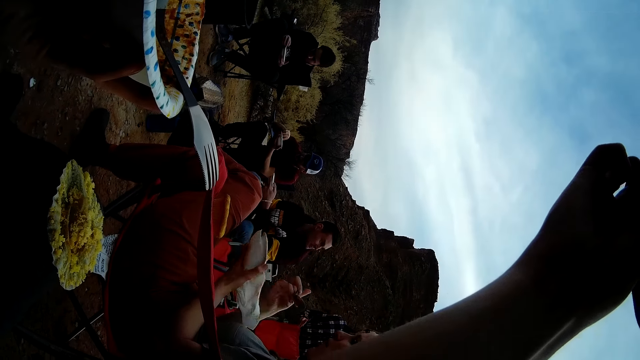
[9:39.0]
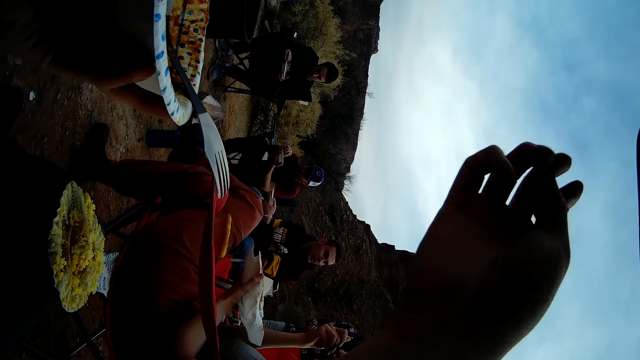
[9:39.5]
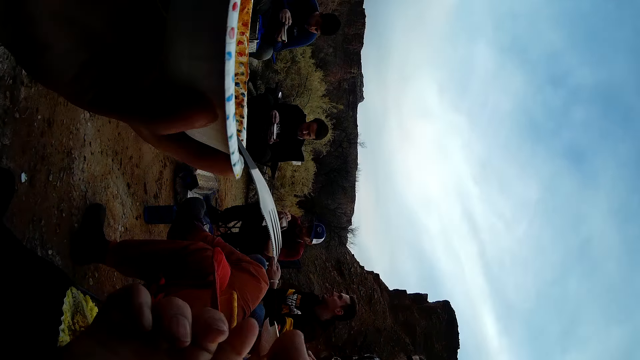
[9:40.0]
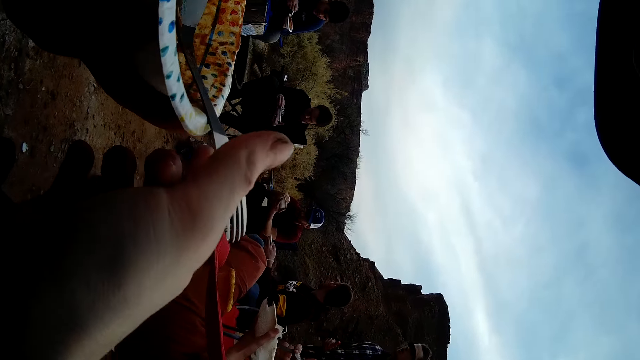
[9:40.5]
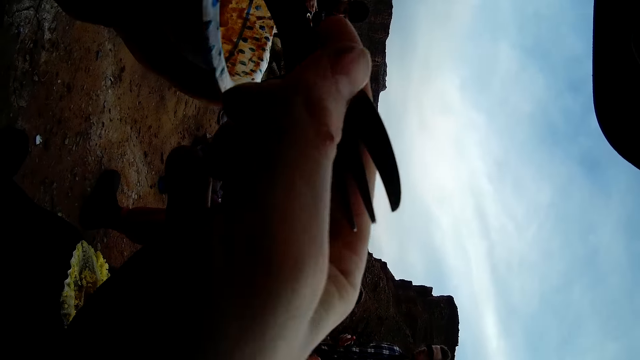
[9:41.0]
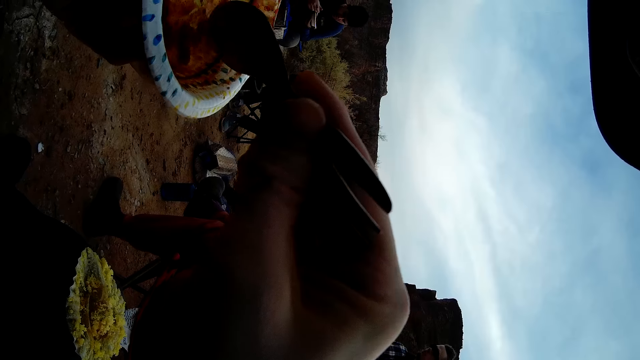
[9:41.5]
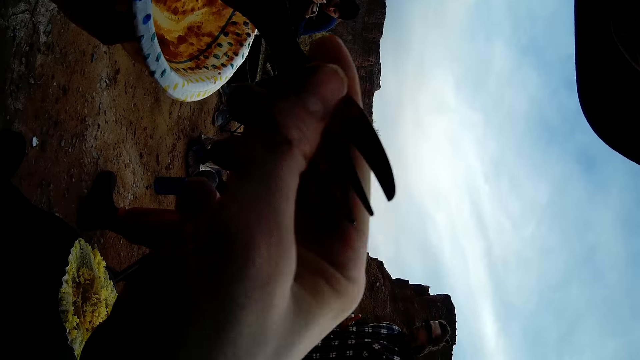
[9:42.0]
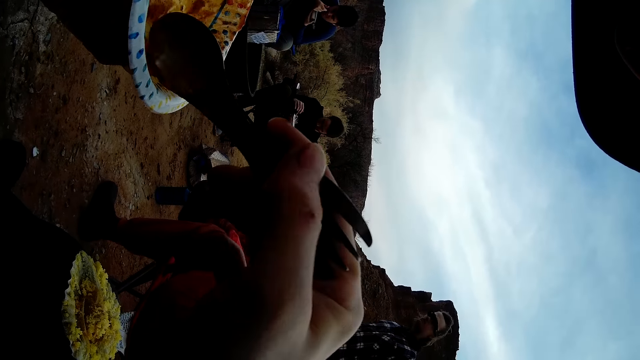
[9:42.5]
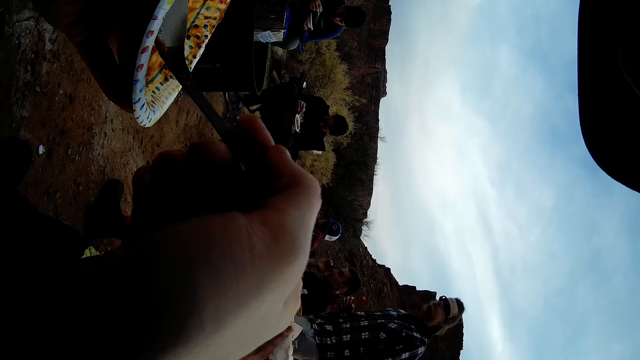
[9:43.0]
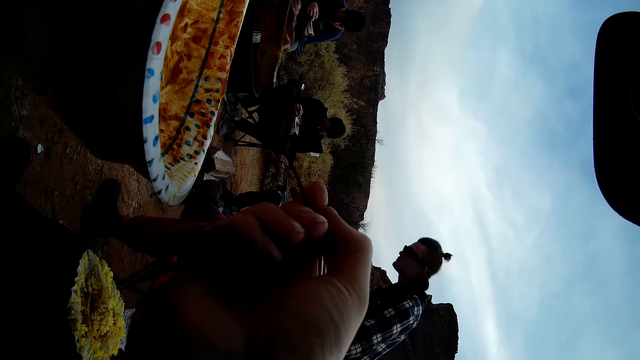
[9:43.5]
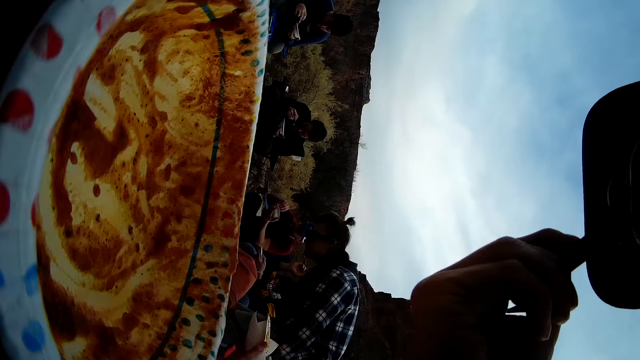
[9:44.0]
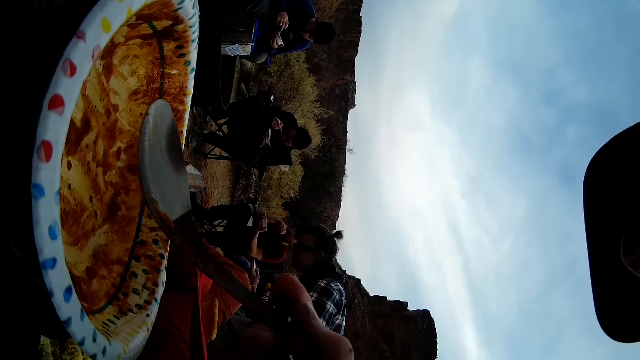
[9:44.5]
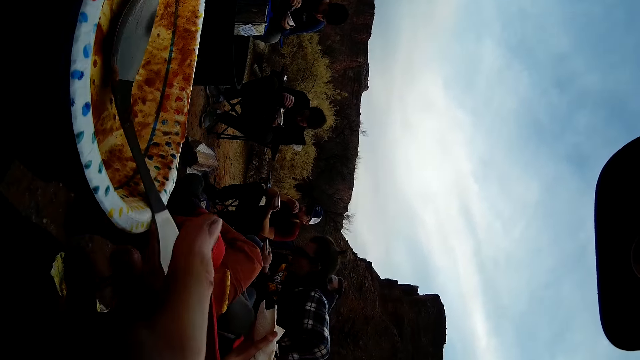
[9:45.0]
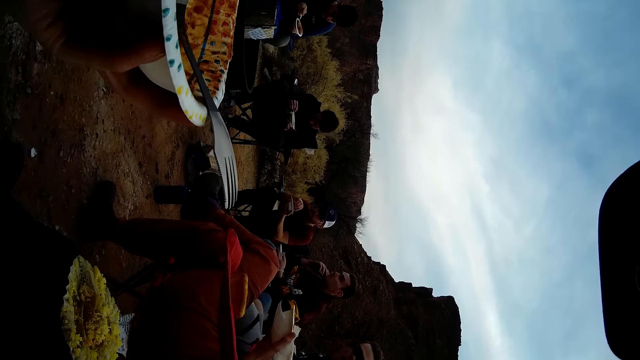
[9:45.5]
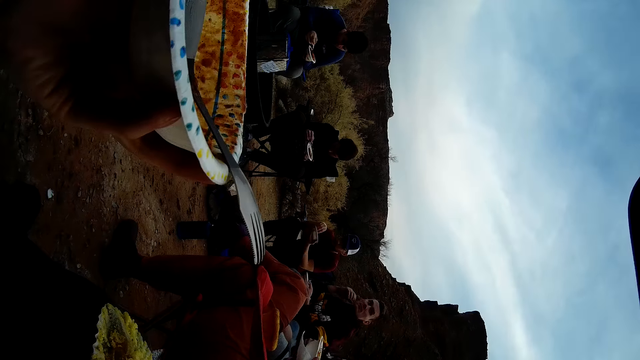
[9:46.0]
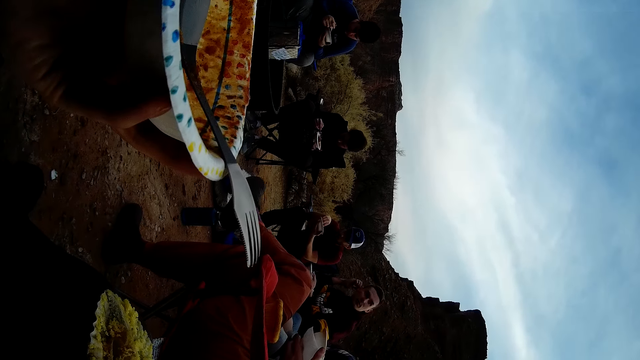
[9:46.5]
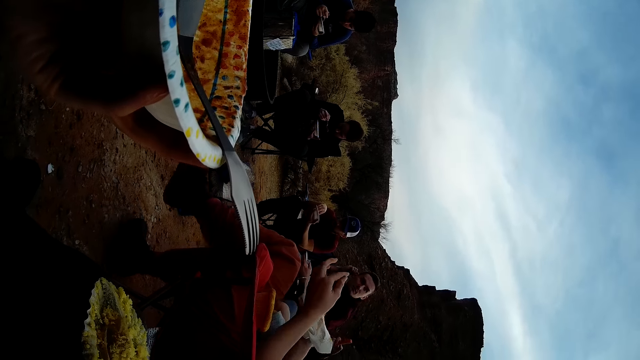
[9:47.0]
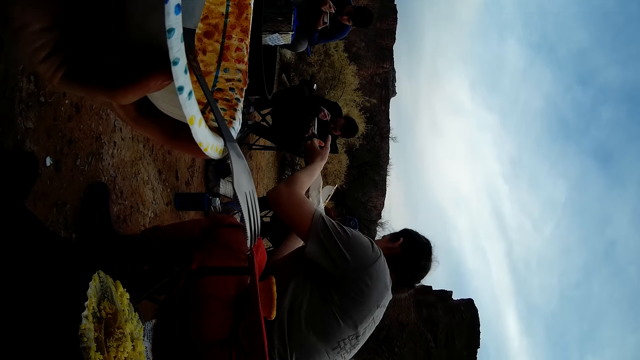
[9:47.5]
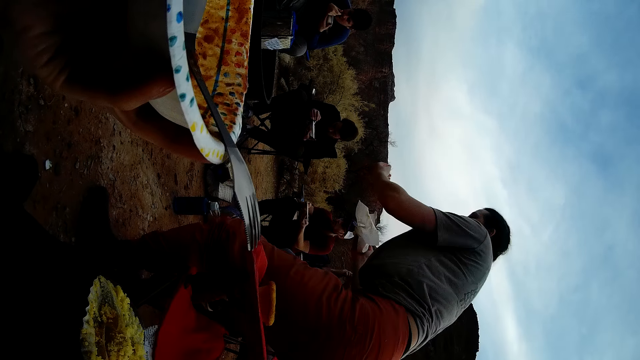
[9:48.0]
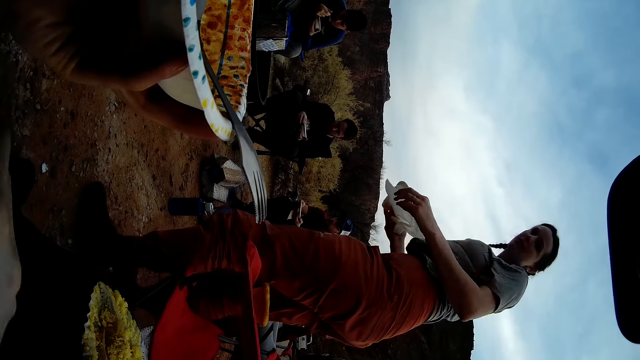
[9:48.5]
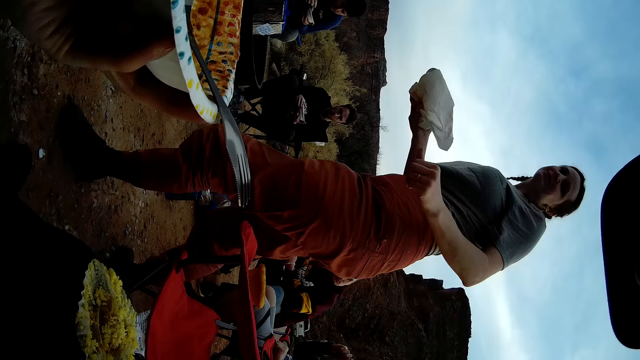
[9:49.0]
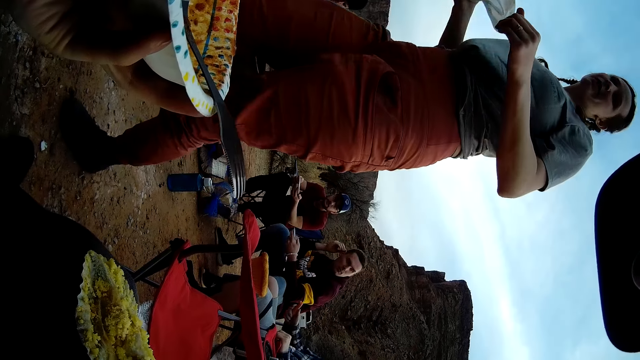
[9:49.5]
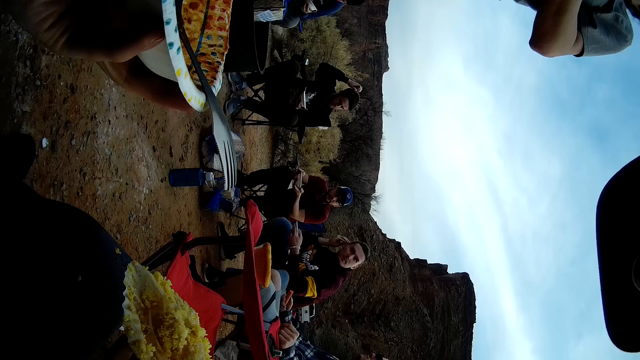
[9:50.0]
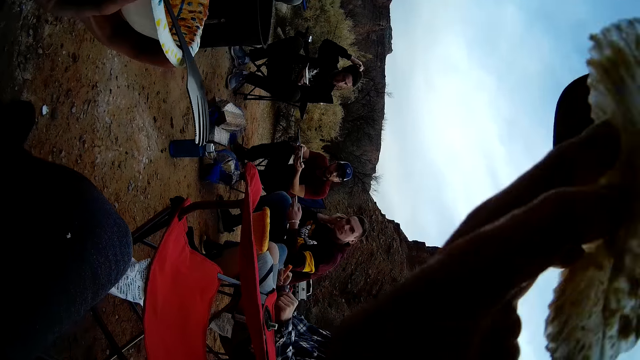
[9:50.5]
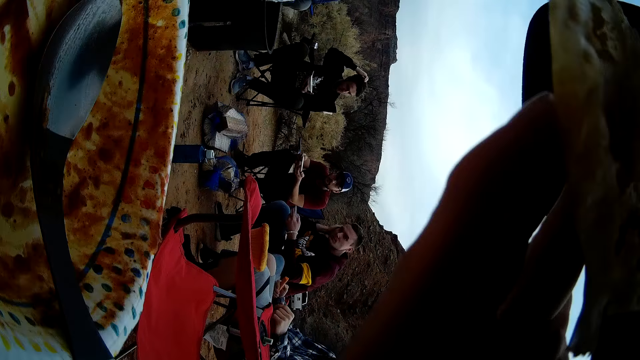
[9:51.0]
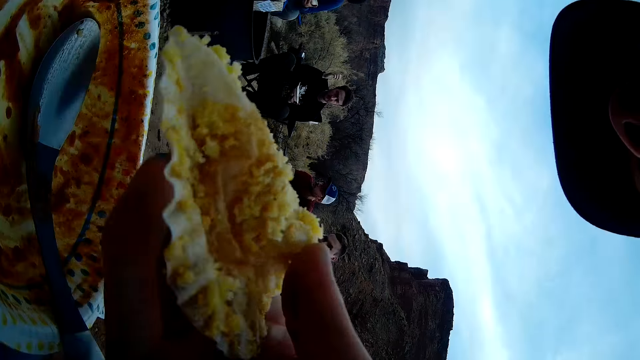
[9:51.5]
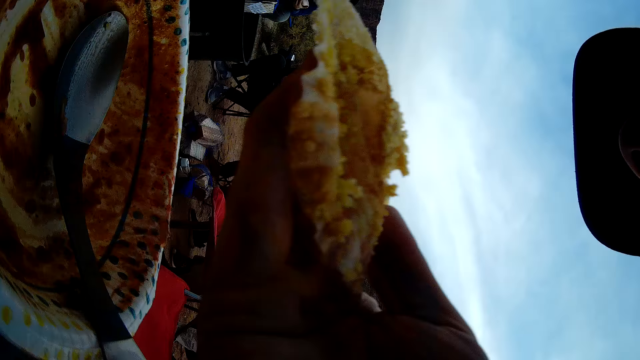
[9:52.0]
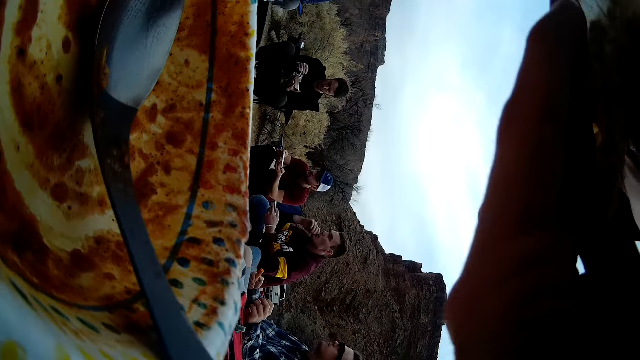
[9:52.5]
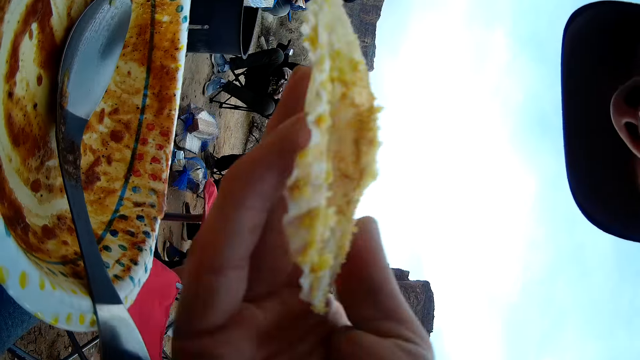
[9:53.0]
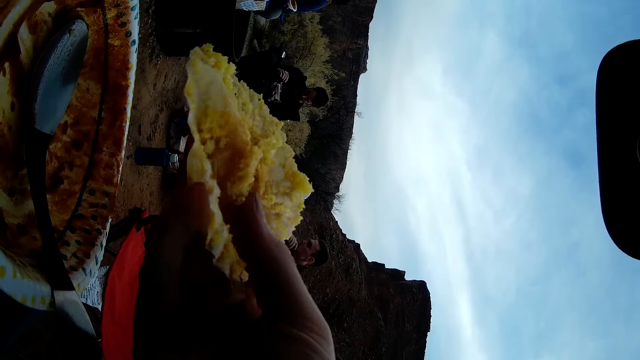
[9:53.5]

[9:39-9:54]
The camera wearer touches his face with the right hand. He holds the spoon with the right hand. He spreads the food inside the plate with the spoon. He scoops the food with the spoon. He eats the food. He puts the spoon inside the plate. He holds the plate with the left hand. Someone stands up from her chair. She looks around. She walks around. The camera wearer eats a cup cake.

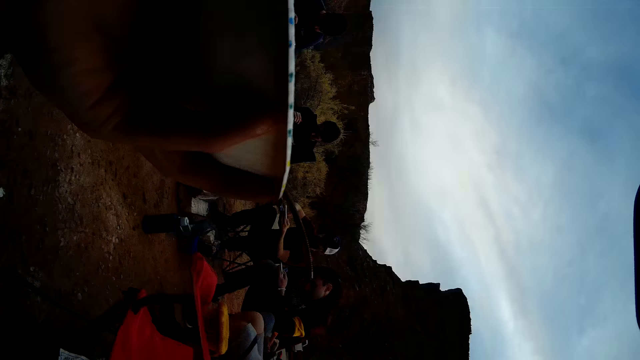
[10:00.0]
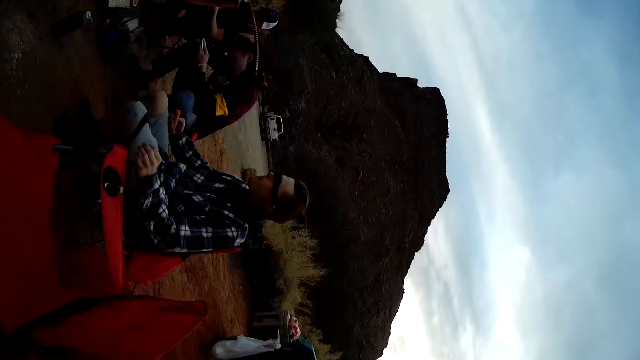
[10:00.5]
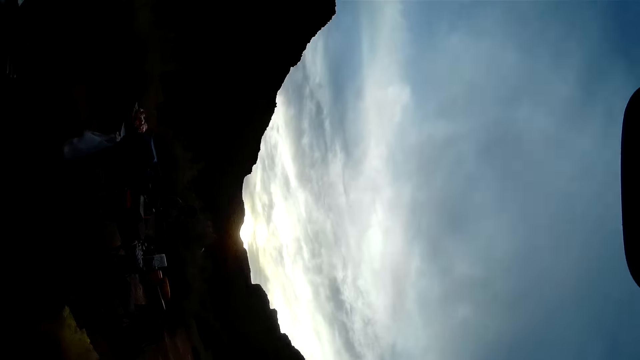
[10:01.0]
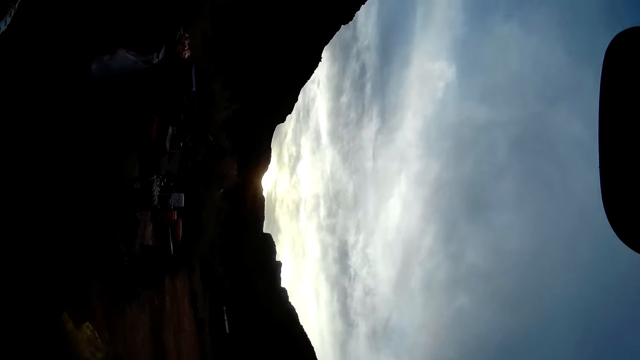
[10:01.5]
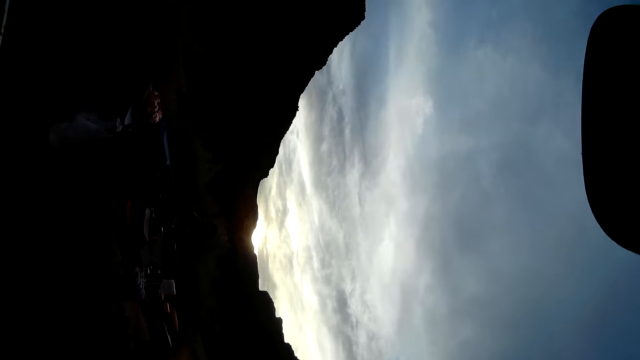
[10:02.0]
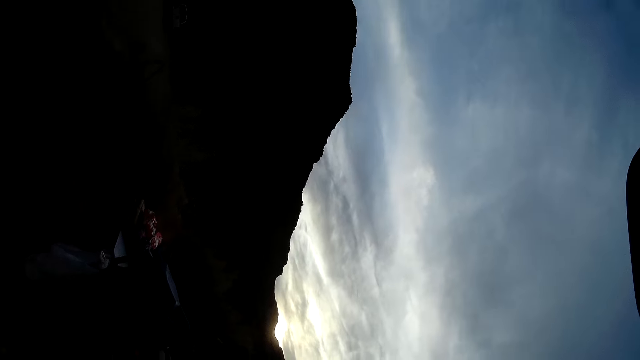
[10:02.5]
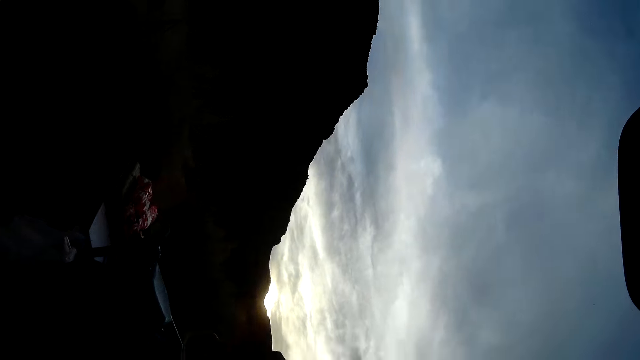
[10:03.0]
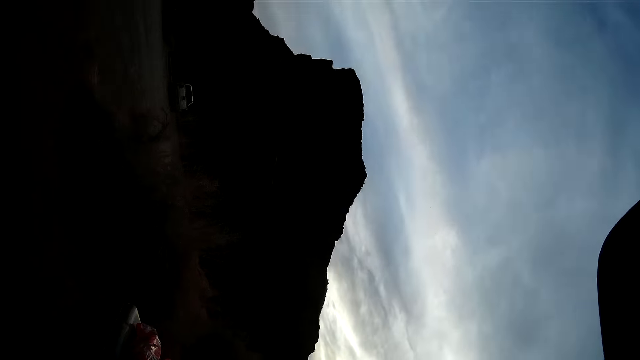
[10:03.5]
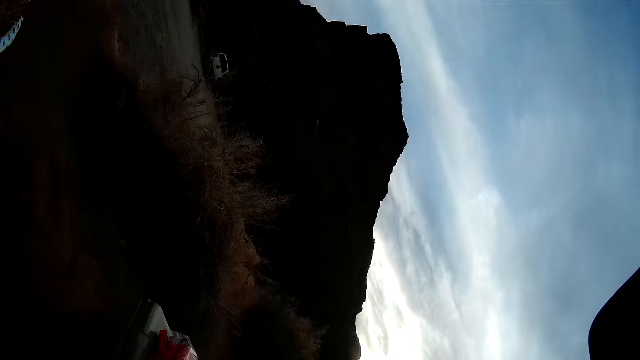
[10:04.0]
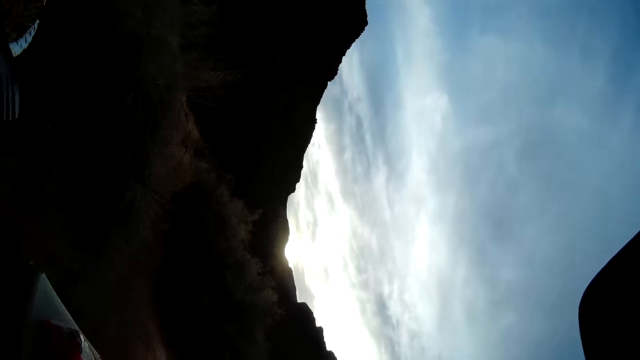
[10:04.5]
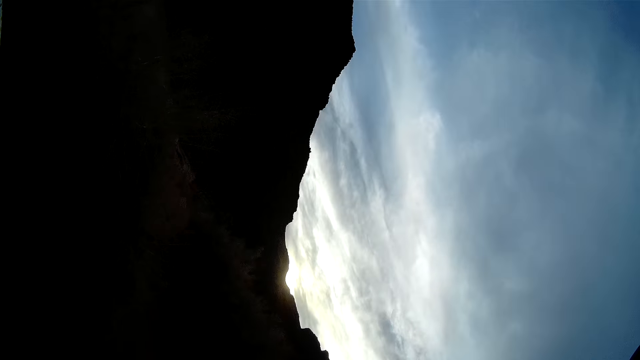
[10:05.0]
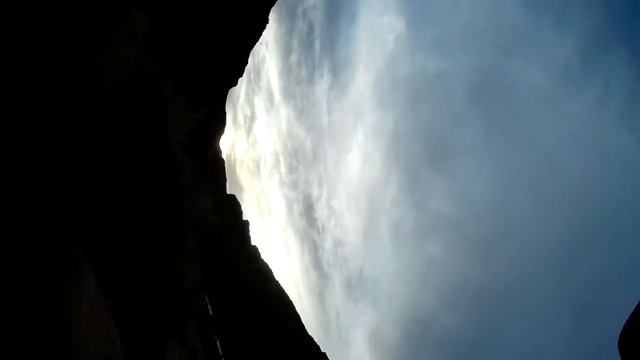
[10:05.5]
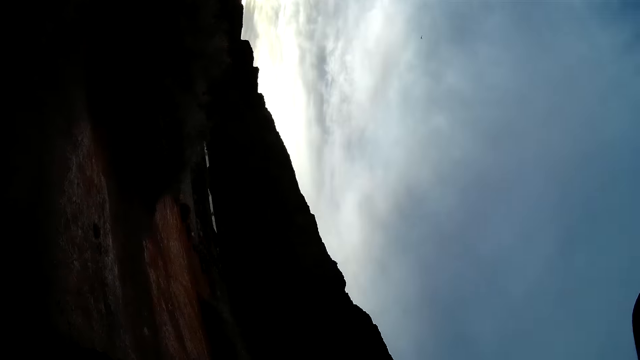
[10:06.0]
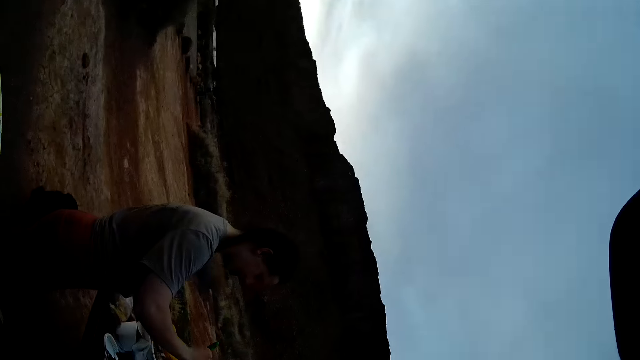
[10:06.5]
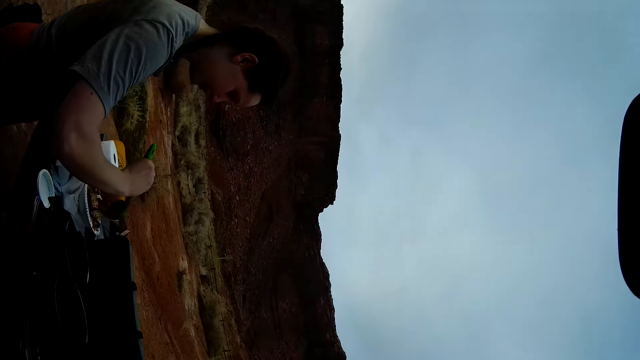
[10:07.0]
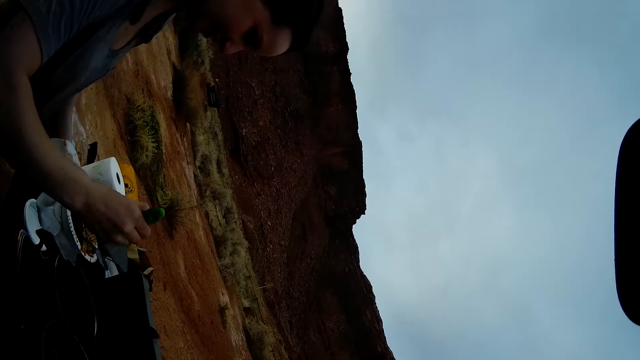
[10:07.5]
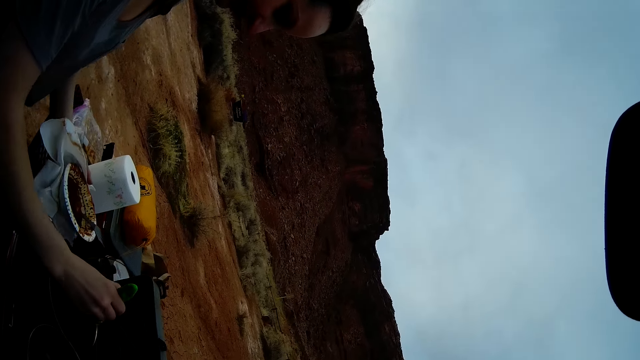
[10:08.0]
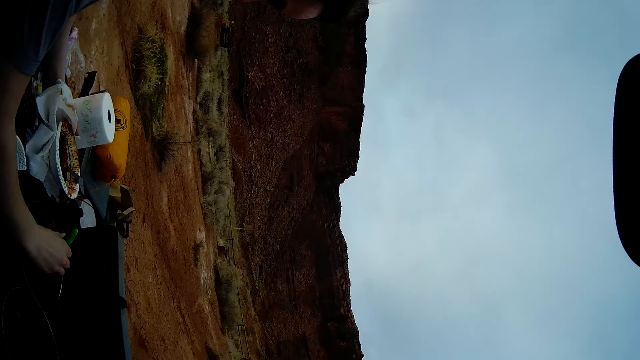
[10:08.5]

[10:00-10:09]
The camera wearer stands up. They look around. They walk around the field. A woman serves herself some food. The camera wearer converses with the woman.
